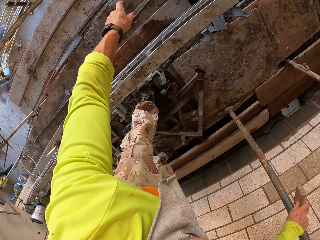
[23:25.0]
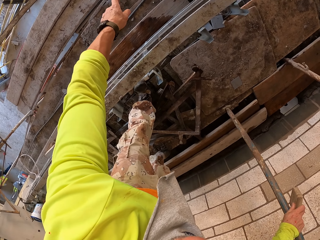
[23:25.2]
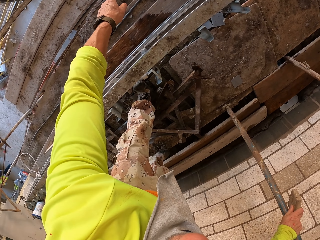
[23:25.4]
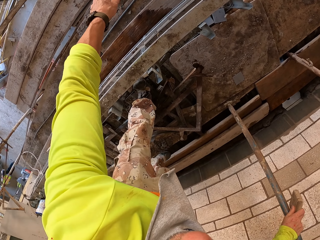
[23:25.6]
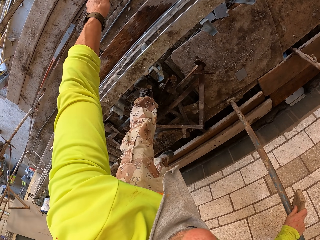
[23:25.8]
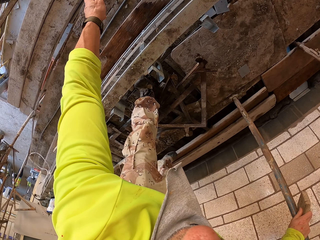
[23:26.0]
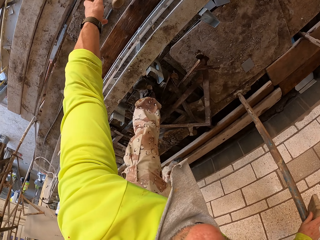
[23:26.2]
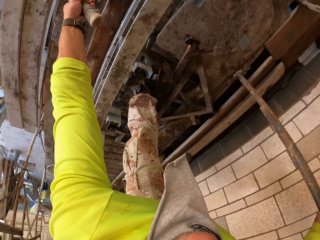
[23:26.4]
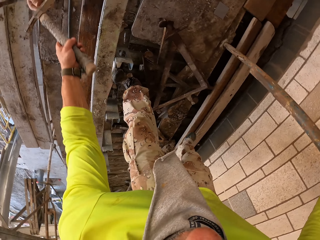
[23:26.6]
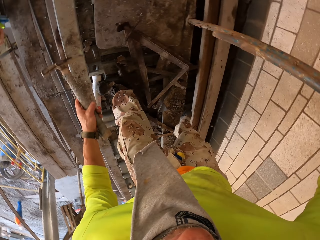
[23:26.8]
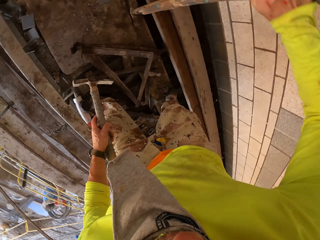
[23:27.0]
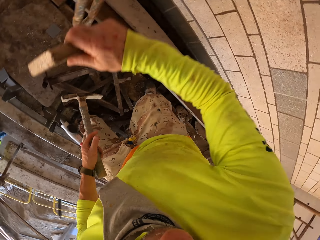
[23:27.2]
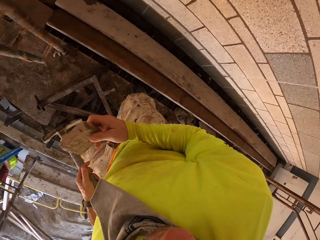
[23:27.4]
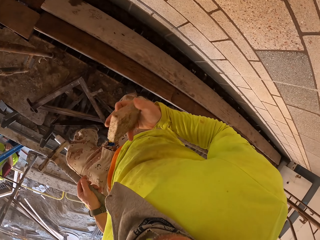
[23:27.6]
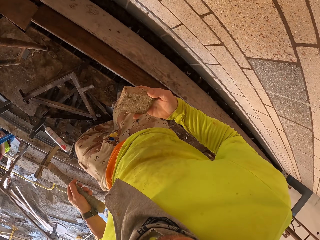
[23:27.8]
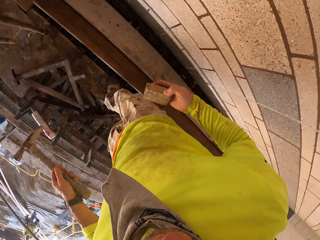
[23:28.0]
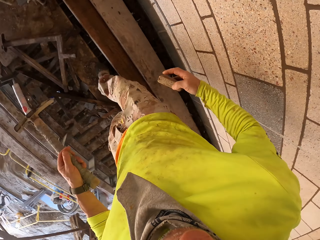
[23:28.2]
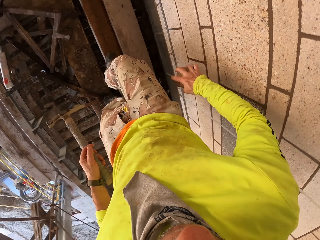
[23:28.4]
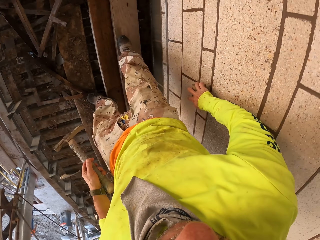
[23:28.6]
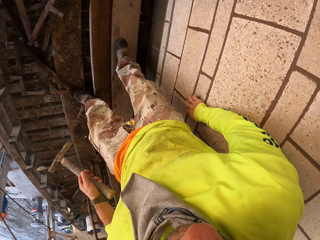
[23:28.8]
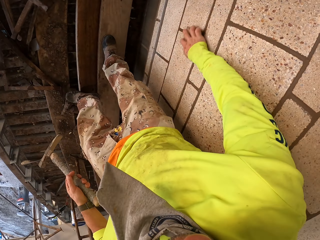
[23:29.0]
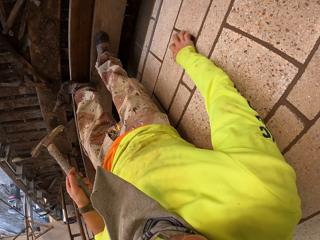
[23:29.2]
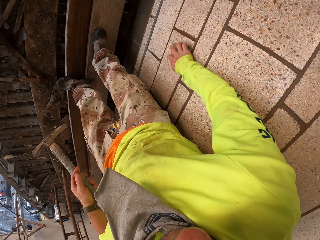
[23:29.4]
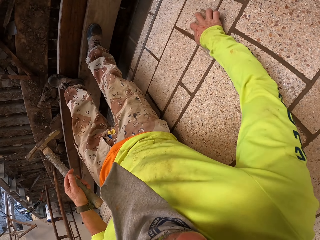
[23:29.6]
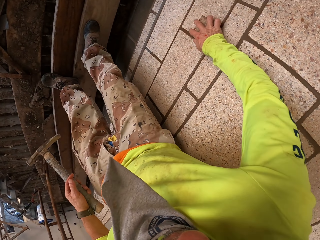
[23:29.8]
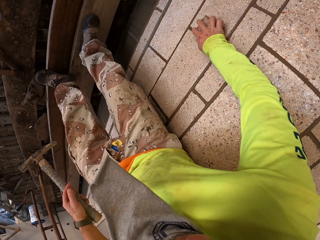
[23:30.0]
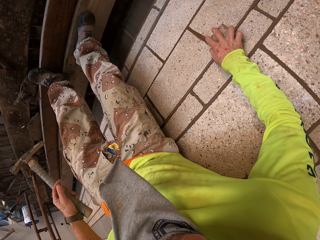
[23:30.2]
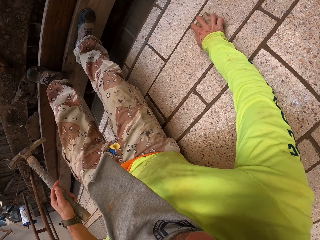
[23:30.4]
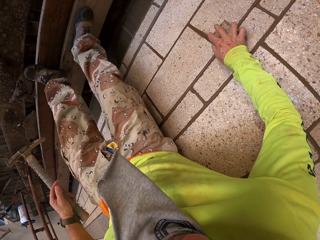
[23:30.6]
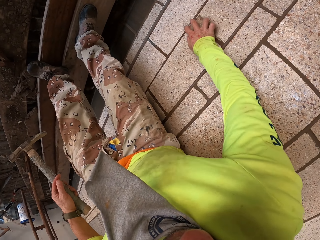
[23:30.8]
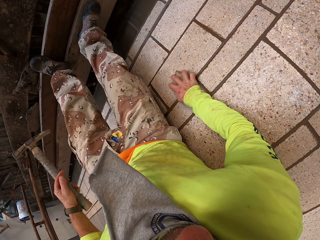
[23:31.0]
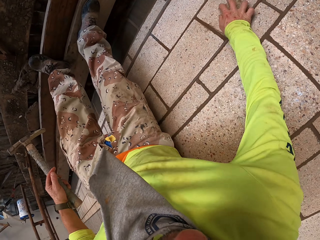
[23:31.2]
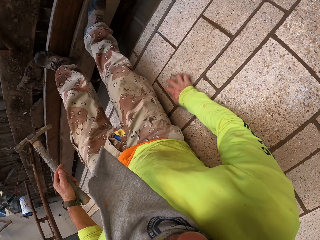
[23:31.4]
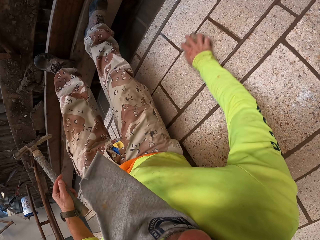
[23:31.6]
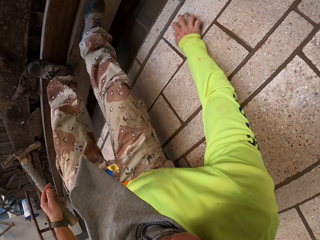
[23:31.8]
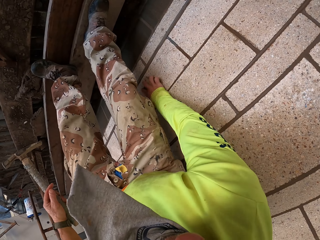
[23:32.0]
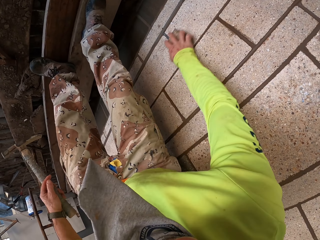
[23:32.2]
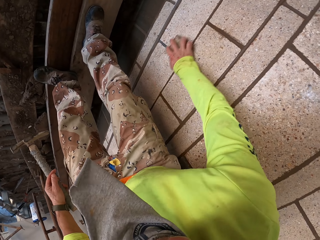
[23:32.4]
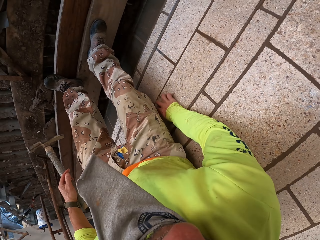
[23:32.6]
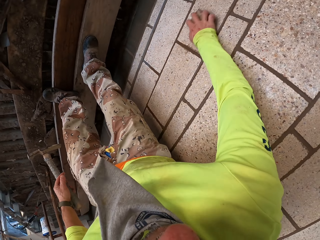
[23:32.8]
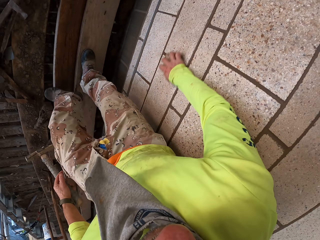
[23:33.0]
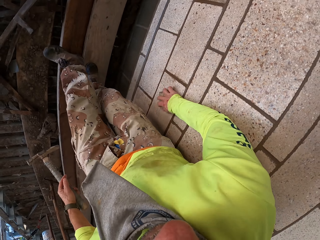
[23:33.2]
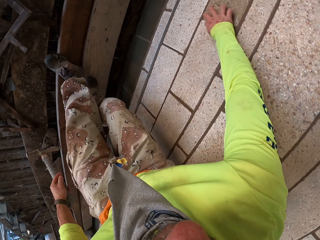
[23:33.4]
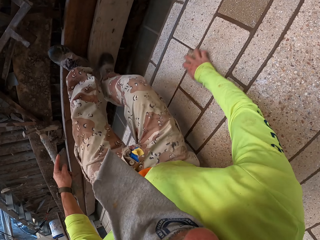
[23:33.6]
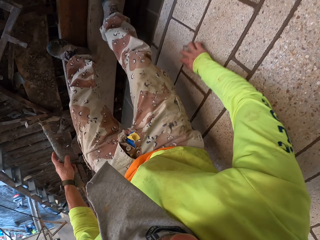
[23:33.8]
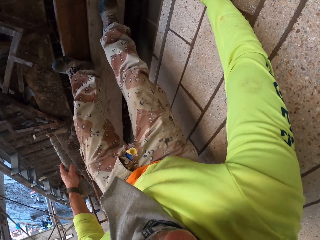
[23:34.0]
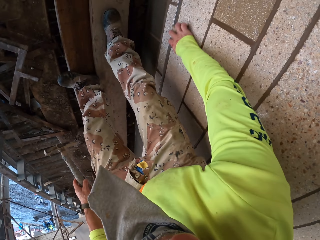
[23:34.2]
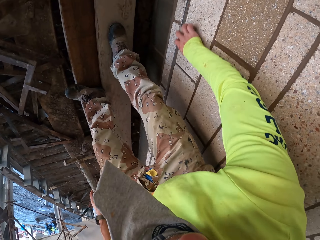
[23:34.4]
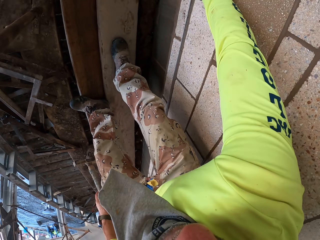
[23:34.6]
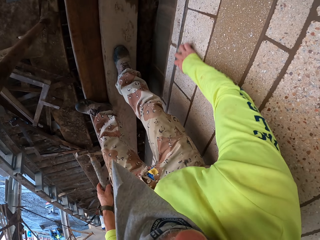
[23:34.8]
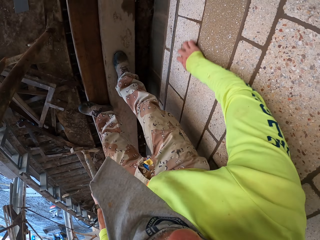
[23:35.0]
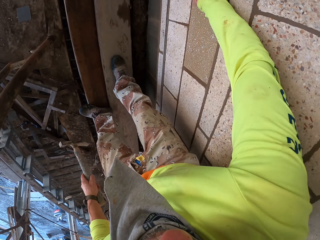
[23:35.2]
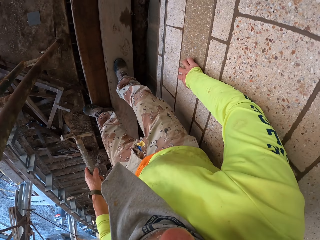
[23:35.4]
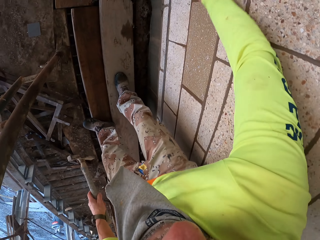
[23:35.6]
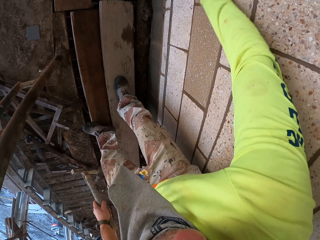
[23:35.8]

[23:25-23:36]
The camera wearer picks up a hammer. They walk. They hold the hammer. They scrub a wall with a scrubber.

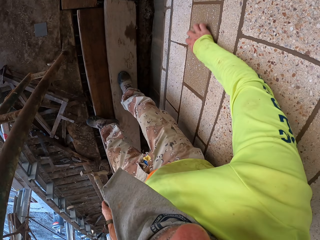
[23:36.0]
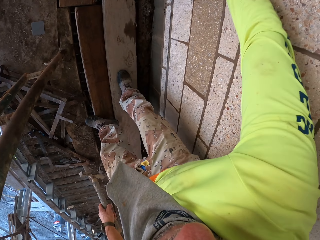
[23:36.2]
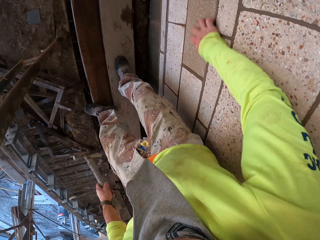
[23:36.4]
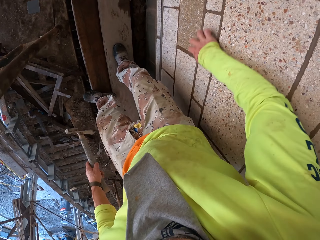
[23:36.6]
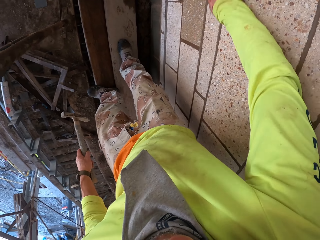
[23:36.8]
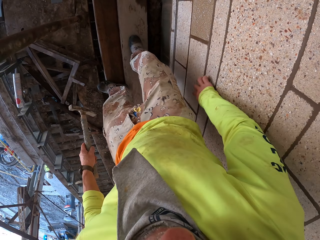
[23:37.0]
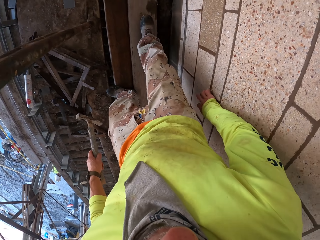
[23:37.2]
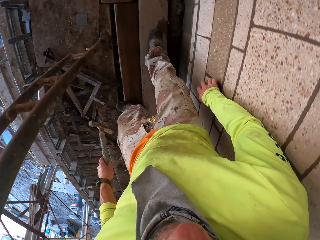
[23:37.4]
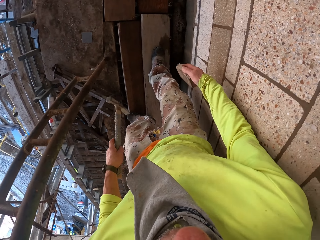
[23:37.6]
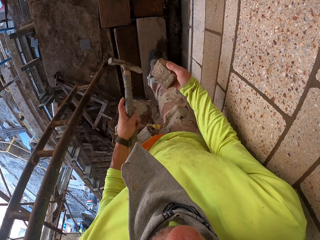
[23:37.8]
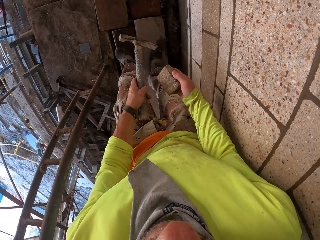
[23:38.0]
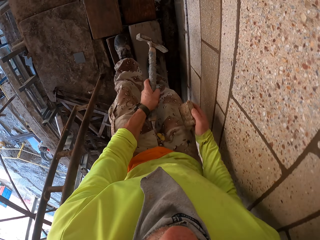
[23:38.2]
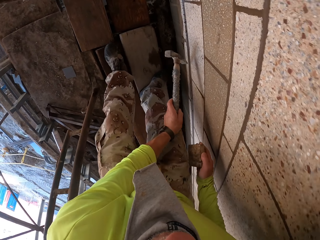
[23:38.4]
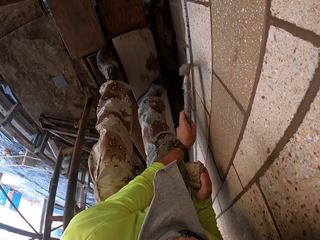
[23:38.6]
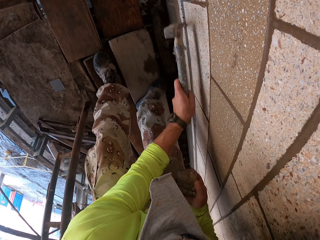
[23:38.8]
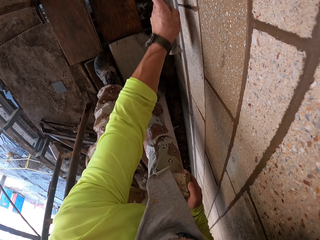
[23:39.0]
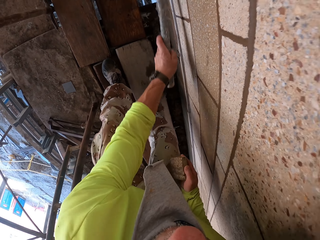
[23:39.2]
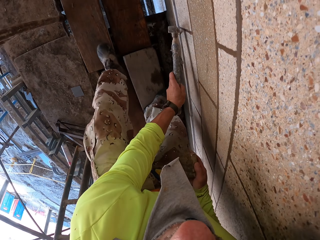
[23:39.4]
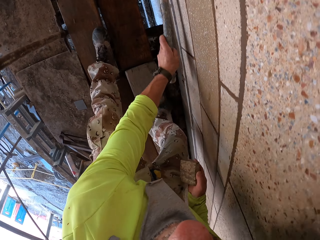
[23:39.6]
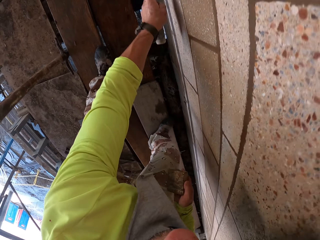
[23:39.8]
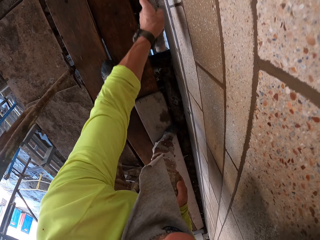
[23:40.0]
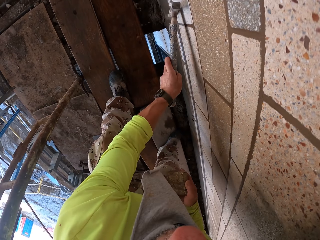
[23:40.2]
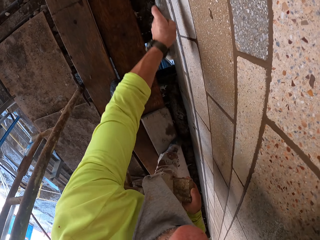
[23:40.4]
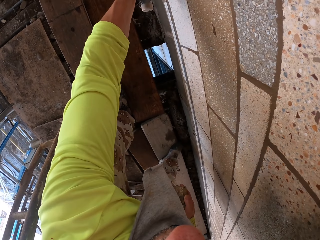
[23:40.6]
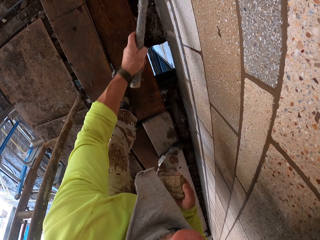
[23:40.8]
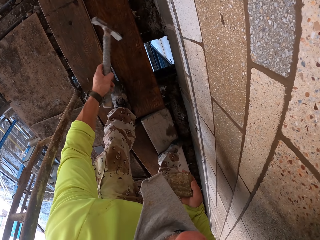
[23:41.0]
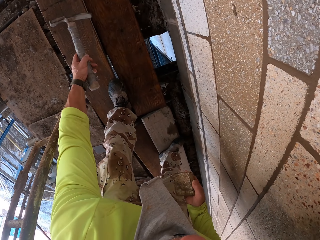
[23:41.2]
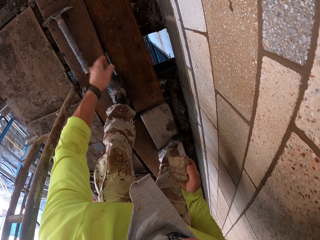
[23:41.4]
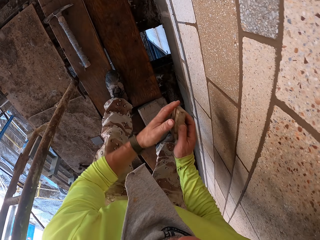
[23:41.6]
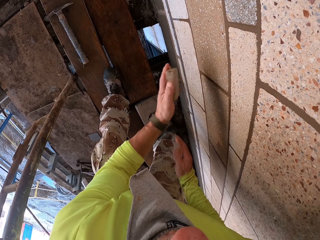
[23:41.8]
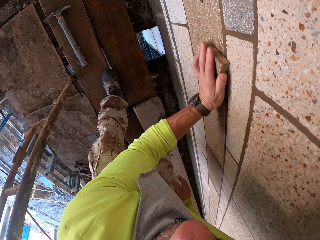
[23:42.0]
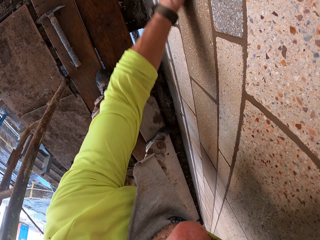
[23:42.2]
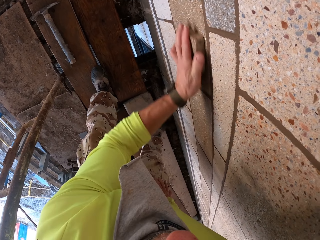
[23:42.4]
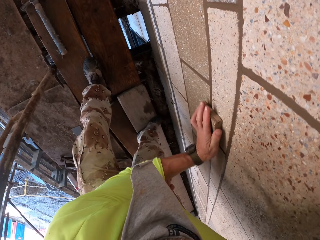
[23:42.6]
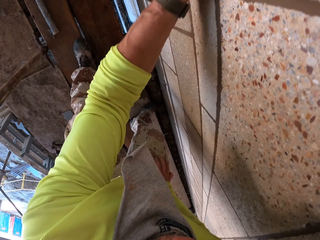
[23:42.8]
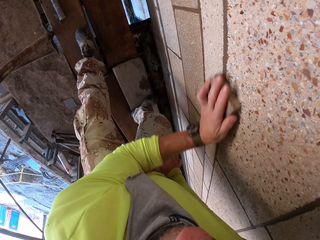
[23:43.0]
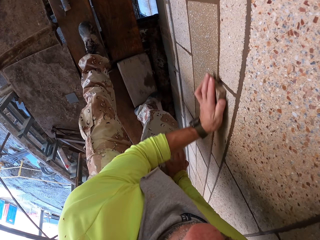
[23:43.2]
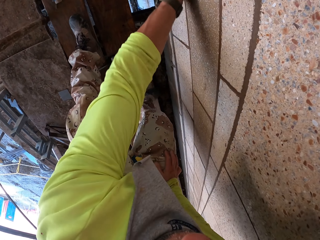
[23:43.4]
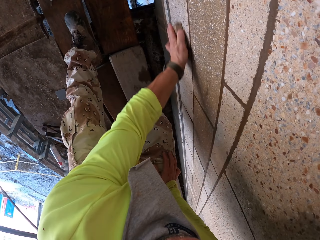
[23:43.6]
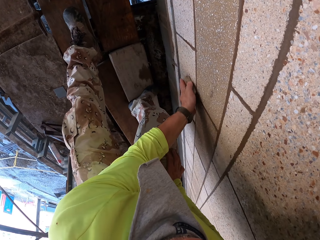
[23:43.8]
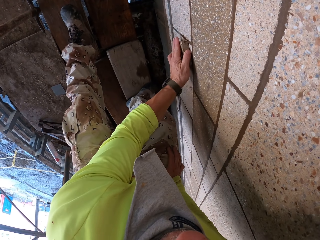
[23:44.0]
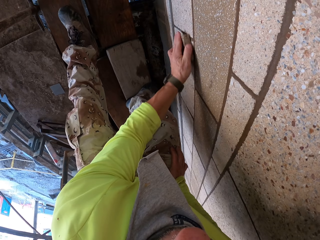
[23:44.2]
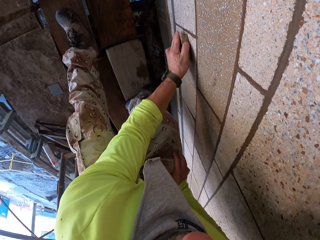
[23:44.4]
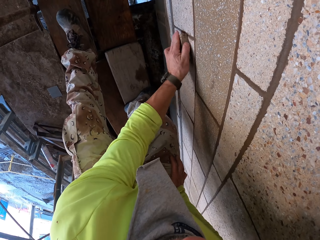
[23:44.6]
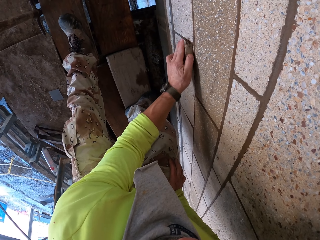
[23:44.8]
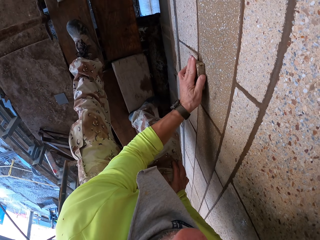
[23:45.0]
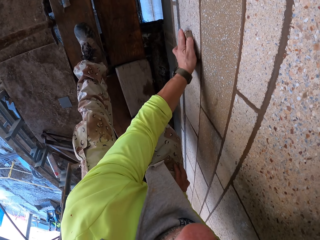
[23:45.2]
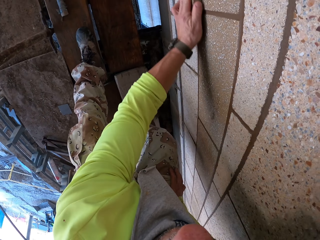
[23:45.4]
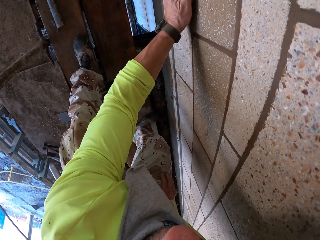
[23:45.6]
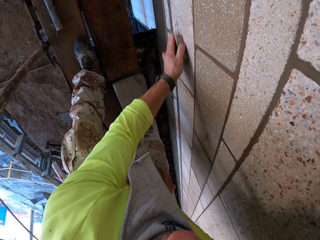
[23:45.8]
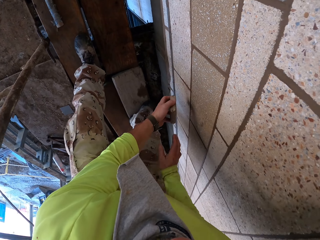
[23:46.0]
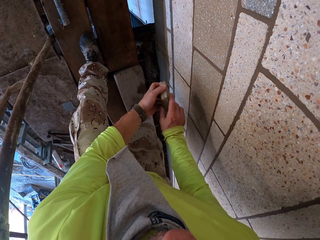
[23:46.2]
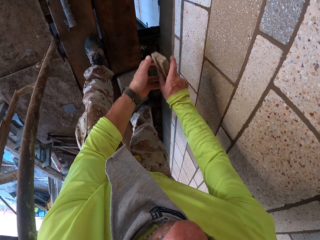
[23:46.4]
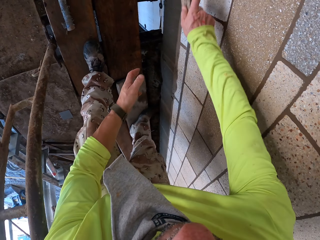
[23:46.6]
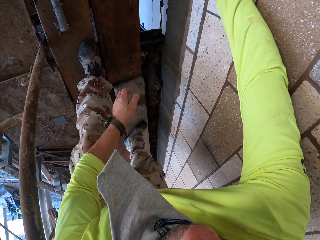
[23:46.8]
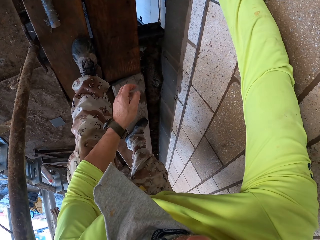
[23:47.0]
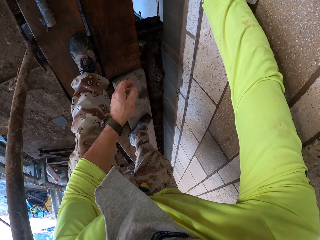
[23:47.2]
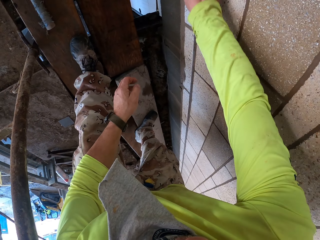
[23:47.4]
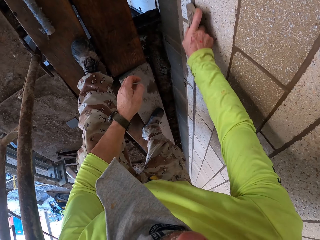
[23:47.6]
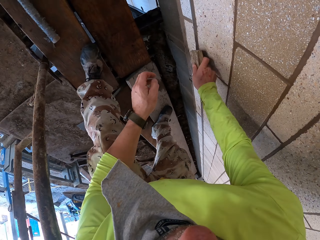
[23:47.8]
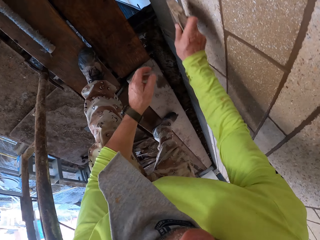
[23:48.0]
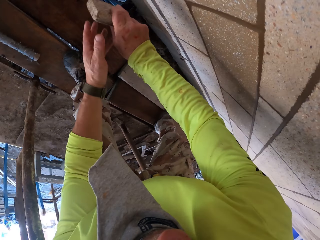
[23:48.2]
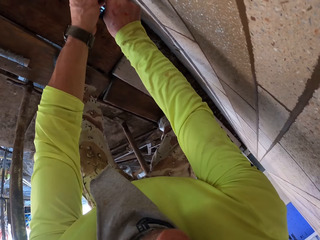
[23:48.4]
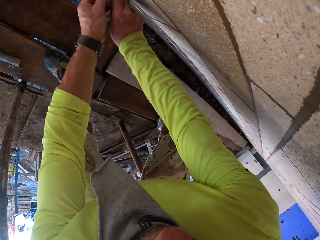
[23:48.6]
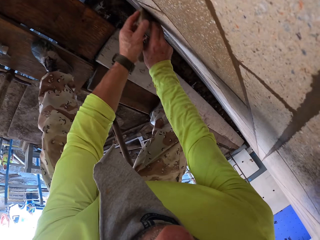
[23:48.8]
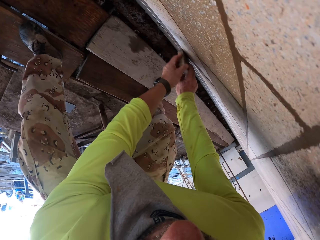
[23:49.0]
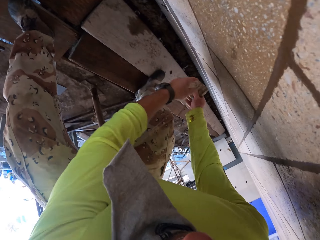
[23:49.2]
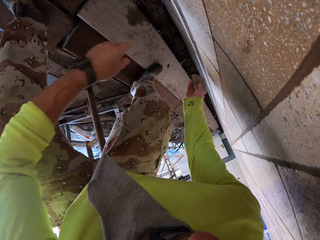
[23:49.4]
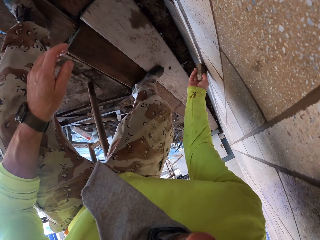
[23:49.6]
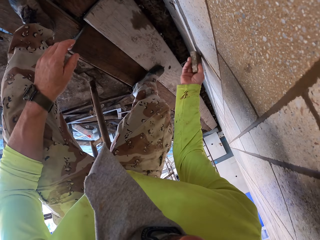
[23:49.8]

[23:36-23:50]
The camera wearer holds a hammer. They scrub a wall with the hammer. They put the hammer on the stand. They scrub the wall with a scrubber.
